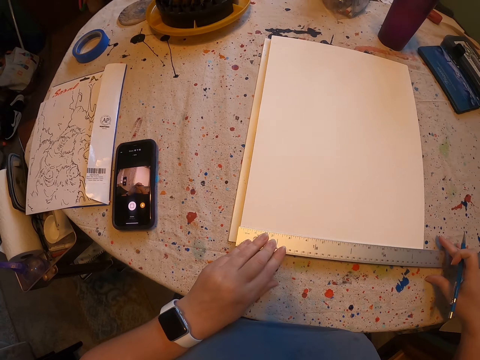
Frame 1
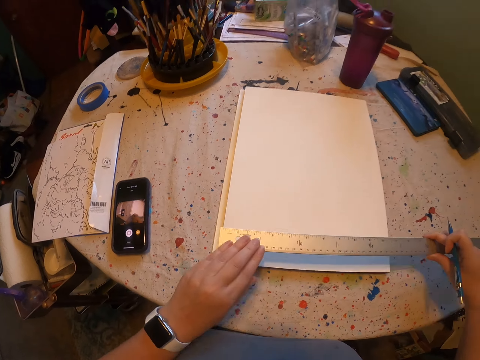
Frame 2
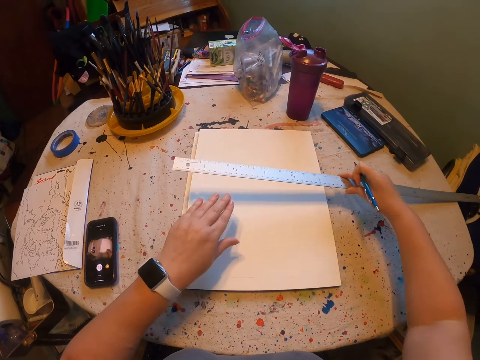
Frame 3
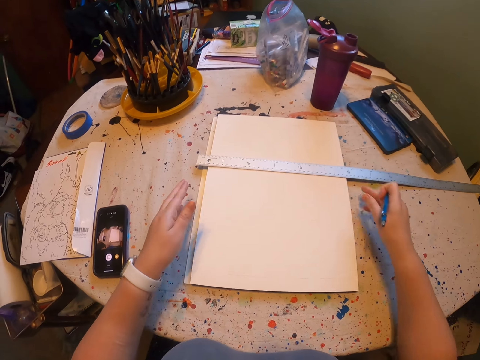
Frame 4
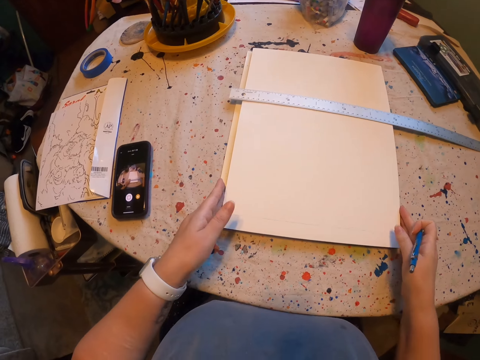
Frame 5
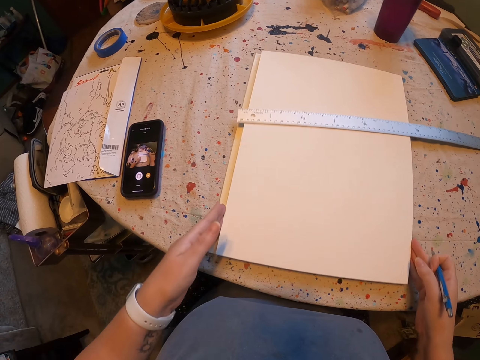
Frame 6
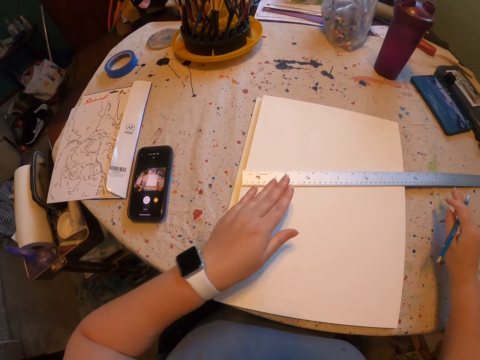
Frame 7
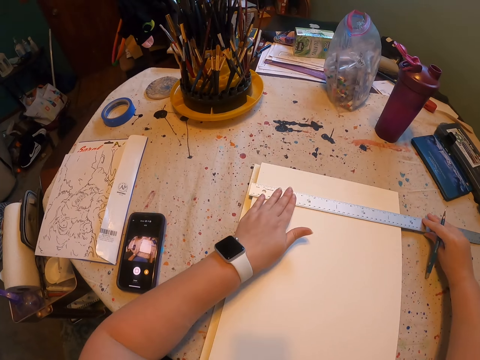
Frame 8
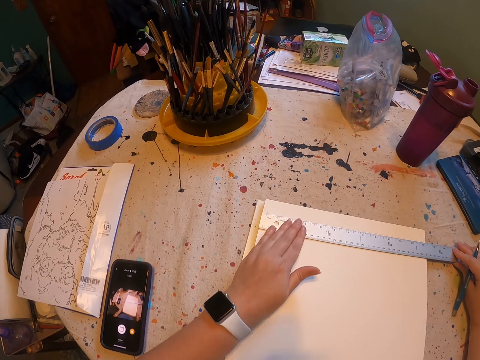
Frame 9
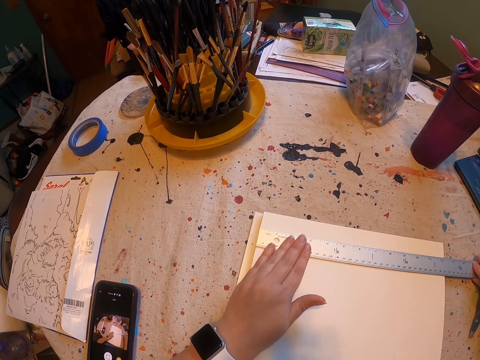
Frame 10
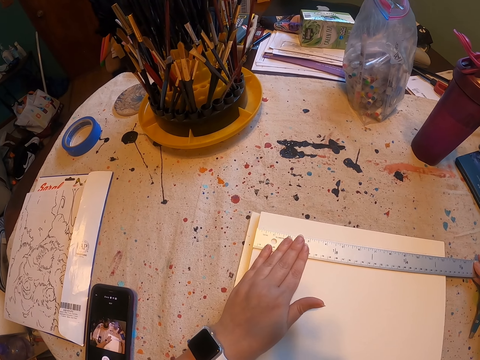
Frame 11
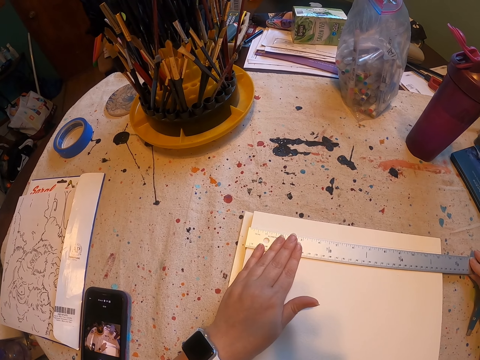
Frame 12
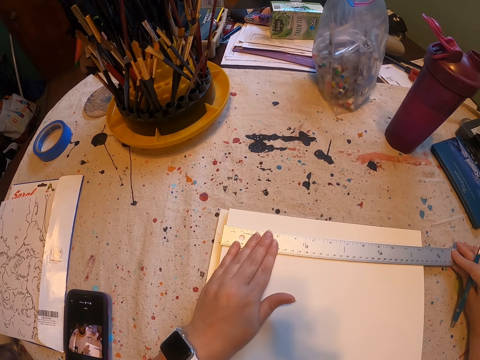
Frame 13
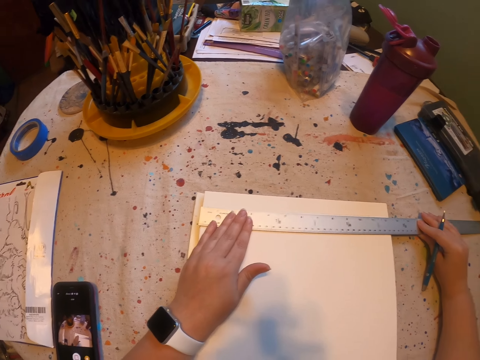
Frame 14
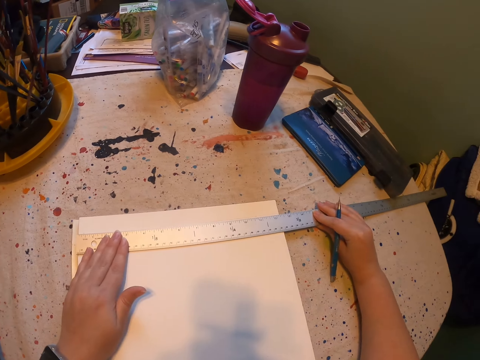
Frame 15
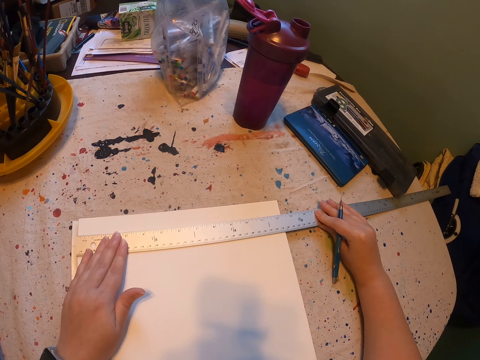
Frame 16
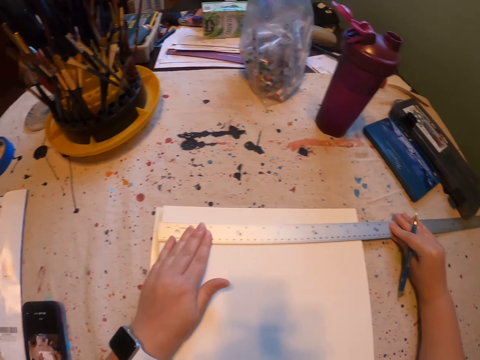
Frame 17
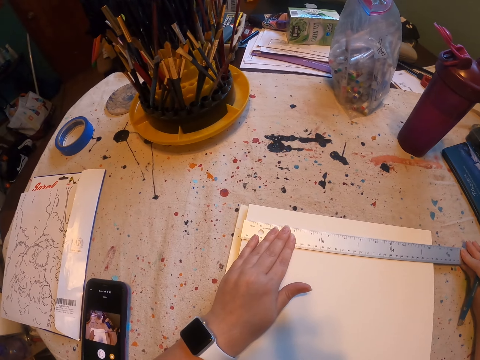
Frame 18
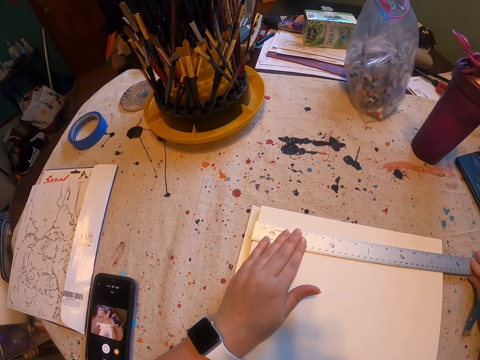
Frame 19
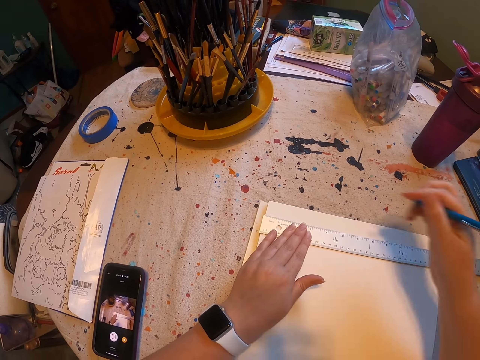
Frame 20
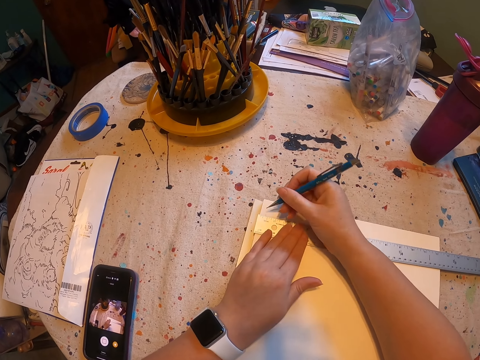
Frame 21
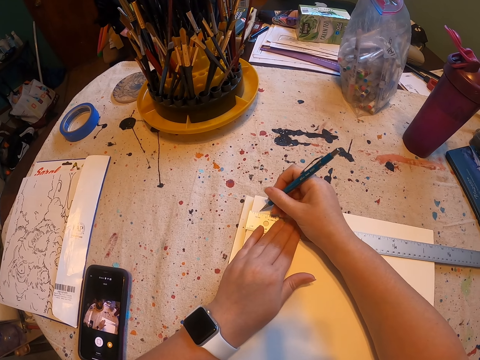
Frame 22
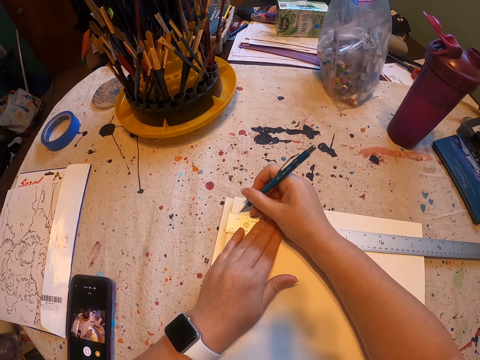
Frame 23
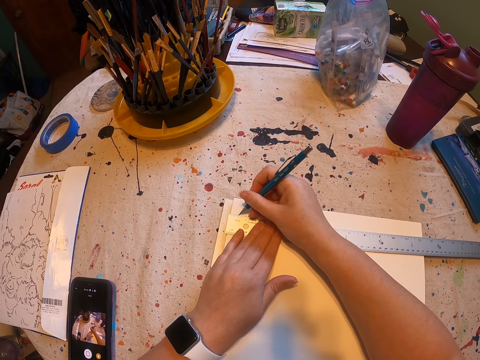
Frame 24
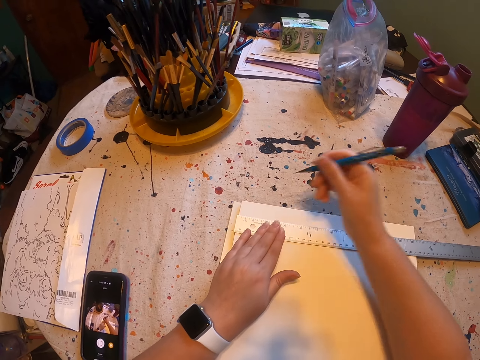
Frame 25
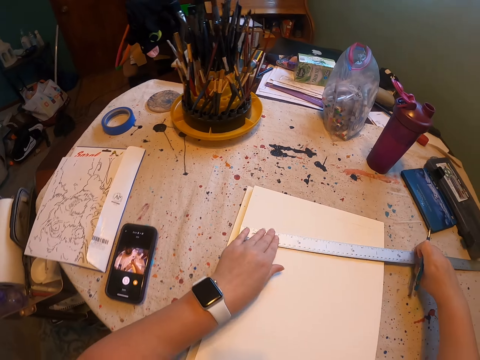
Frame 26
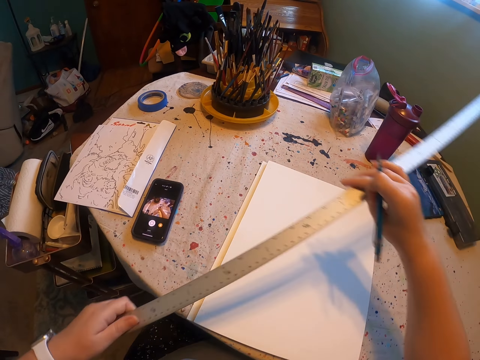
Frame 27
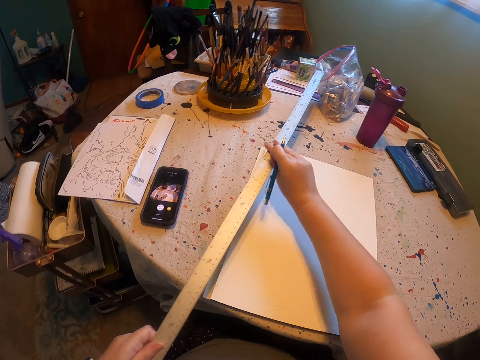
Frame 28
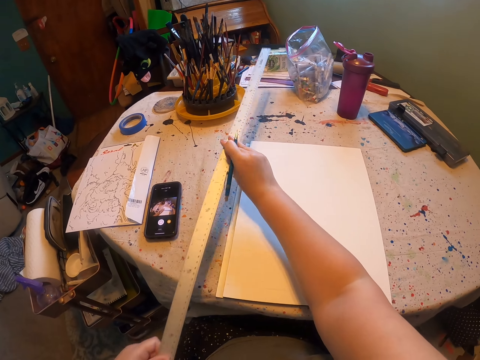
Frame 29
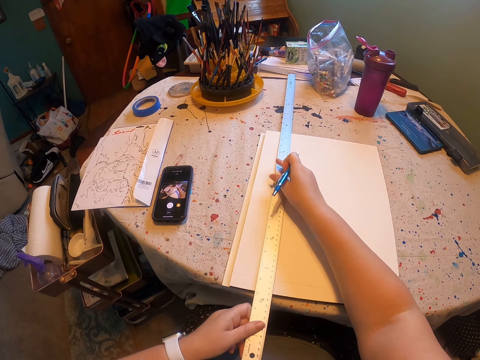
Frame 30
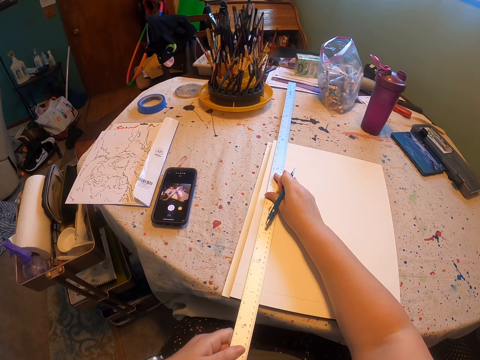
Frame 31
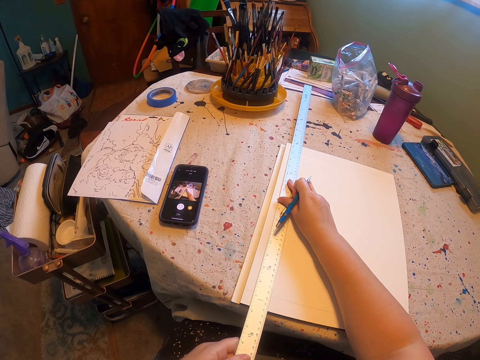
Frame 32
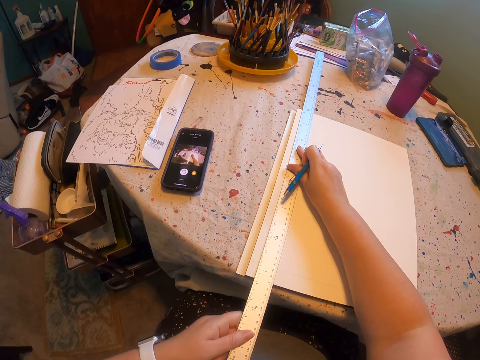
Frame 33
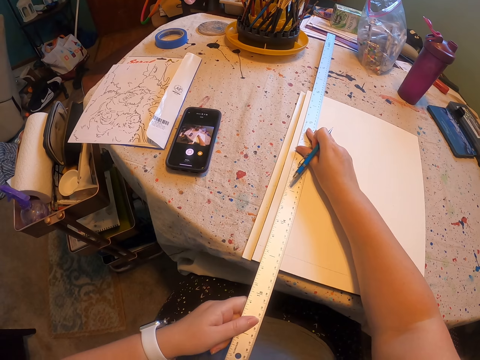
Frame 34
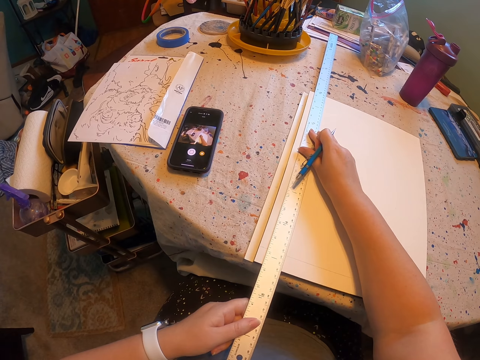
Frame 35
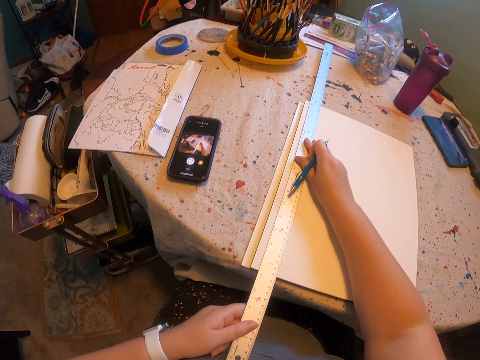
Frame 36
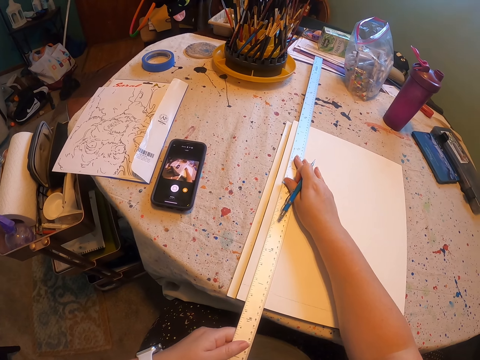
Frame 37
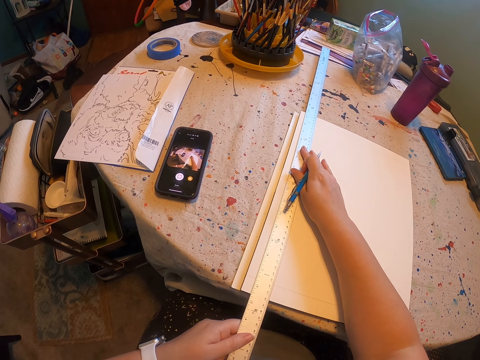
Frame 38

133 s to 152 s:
The camera wearer picks up the ruler. They place the ruler down. They push the paint book. They hold the ruler. They draw on the paint book. They hold the ruler. They pick up the ruler. They place the ruler down.

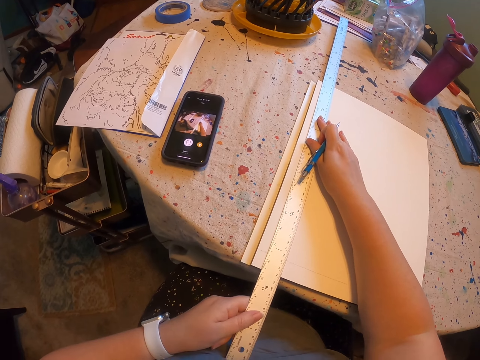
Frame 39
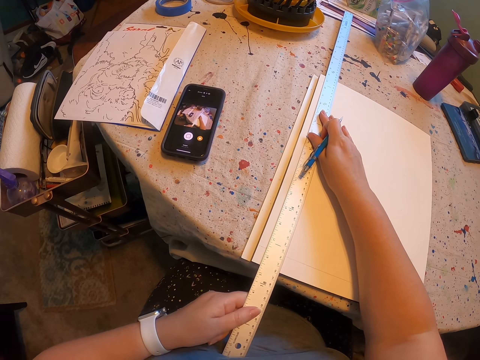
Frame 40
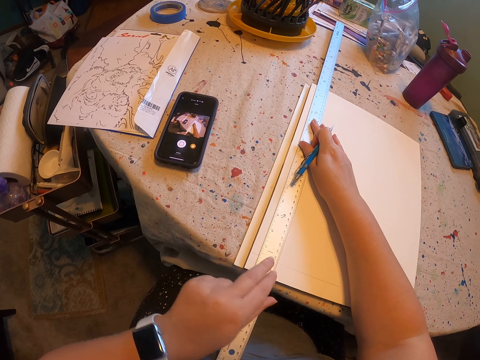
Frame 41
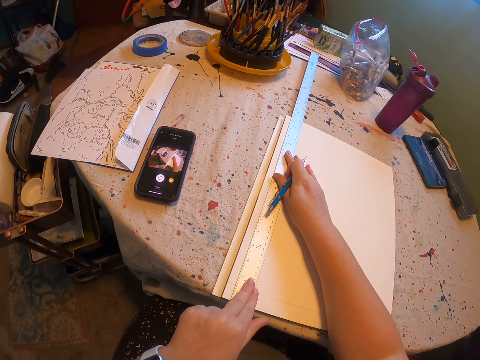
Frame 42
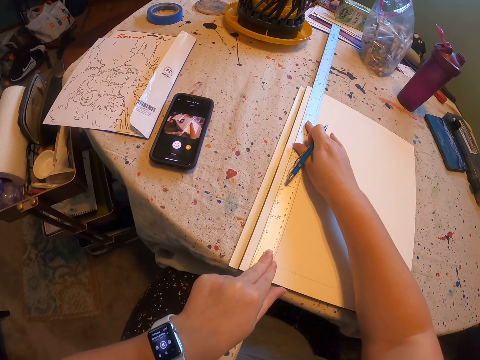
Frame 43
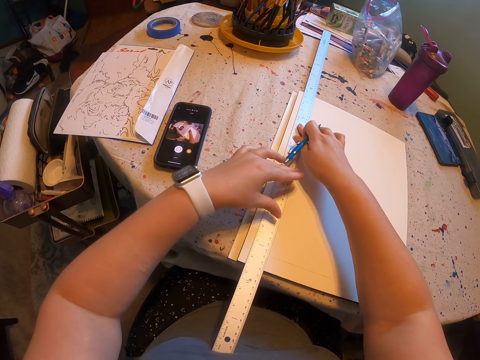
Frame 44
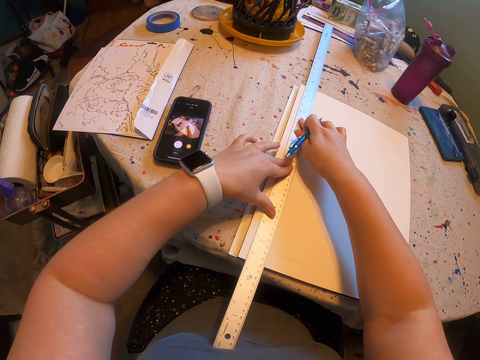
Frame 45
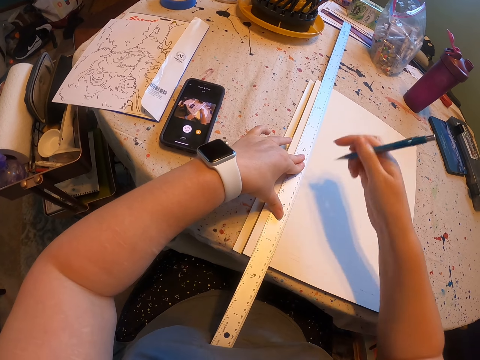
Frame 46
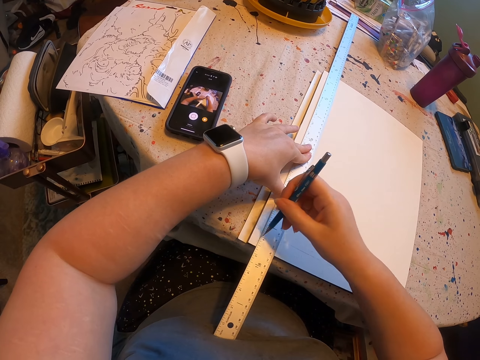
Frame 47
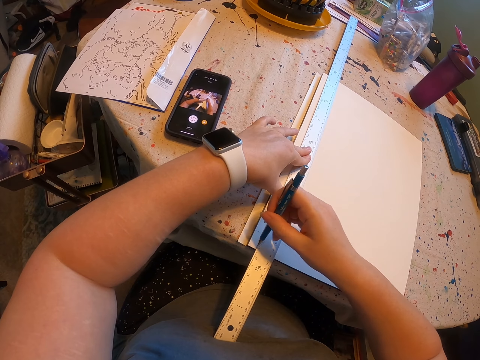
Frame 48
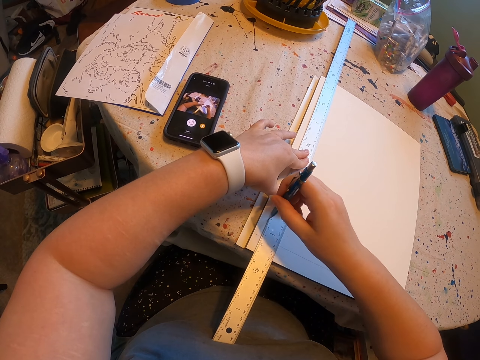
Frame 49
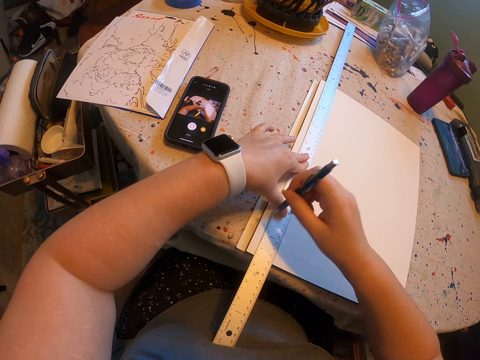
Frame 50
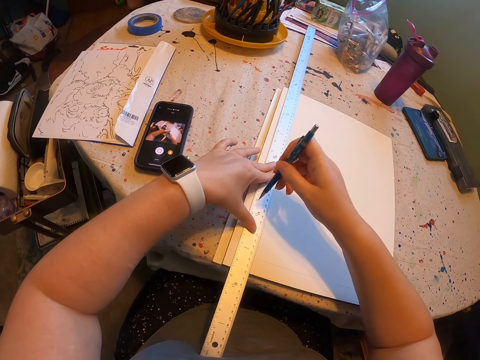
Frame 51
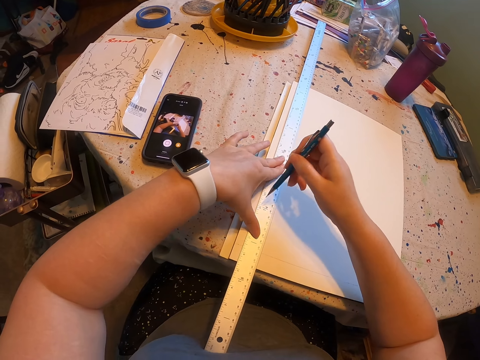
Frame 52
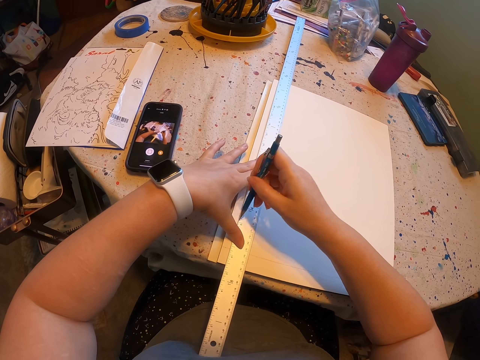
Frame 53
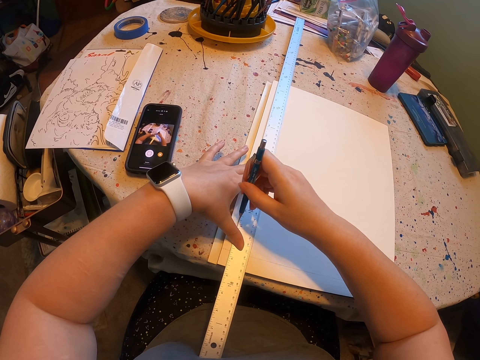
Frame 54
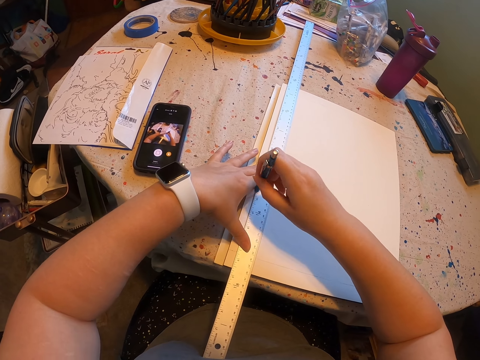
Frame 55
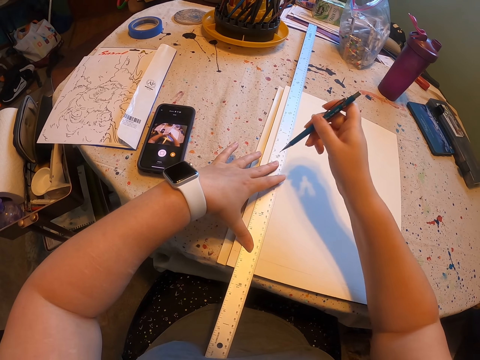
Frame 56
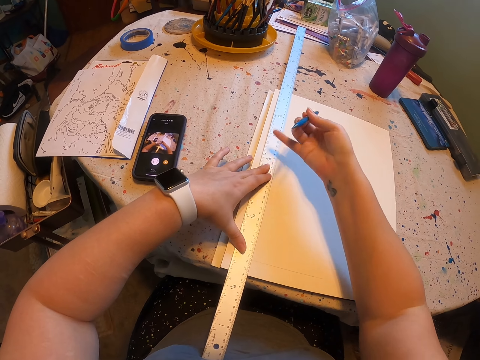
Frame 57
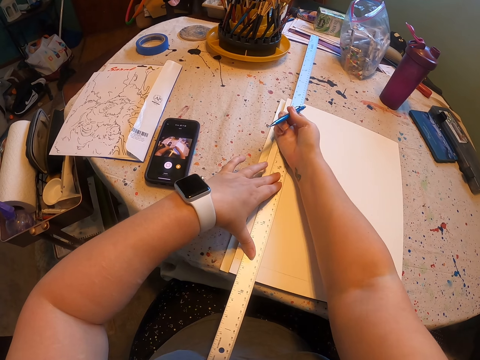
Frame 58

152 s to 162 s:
The camera wearer holds the ruler. They draw a straight line on the paint book.
